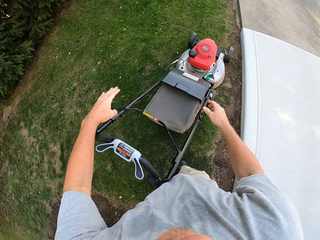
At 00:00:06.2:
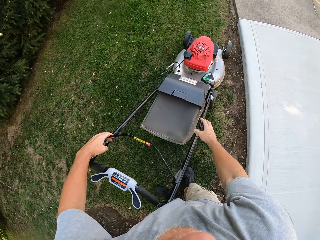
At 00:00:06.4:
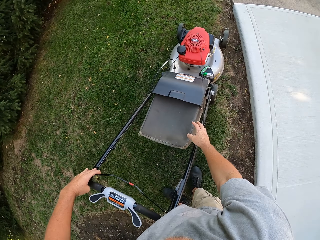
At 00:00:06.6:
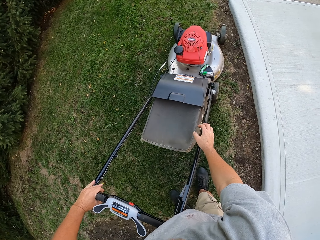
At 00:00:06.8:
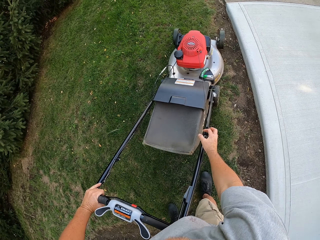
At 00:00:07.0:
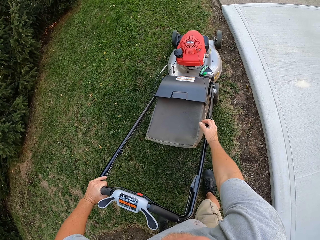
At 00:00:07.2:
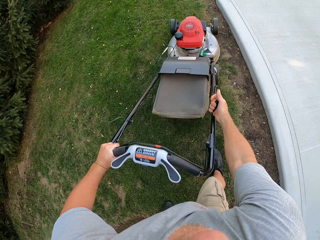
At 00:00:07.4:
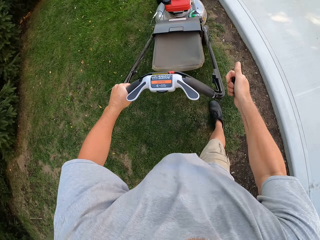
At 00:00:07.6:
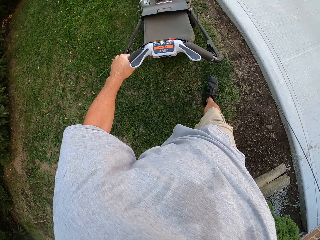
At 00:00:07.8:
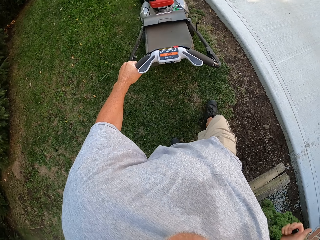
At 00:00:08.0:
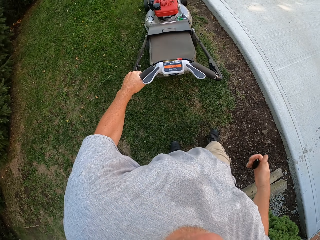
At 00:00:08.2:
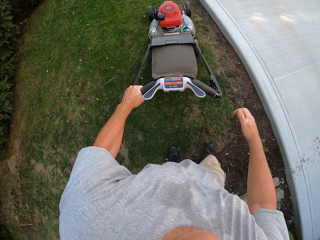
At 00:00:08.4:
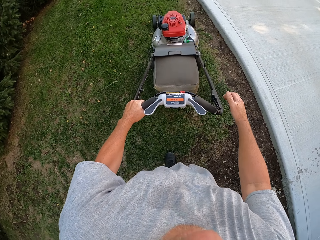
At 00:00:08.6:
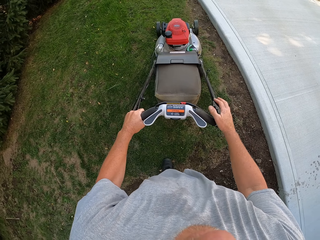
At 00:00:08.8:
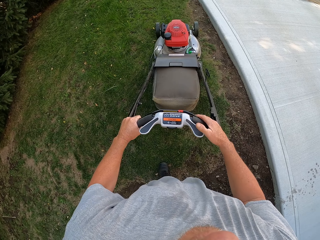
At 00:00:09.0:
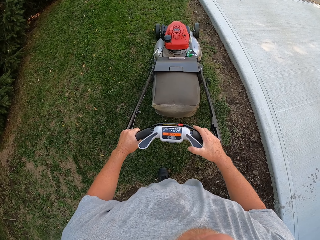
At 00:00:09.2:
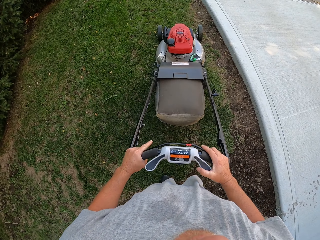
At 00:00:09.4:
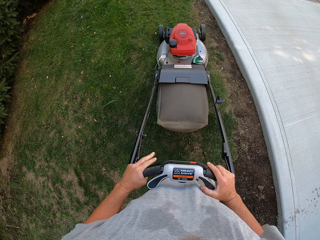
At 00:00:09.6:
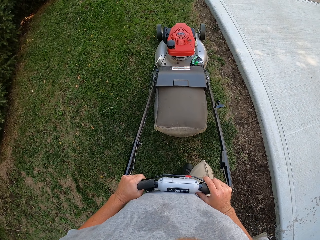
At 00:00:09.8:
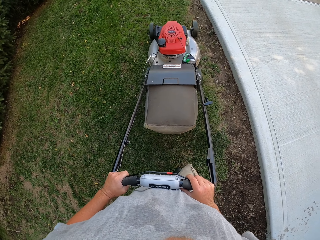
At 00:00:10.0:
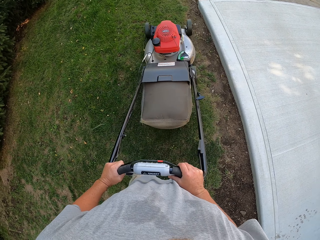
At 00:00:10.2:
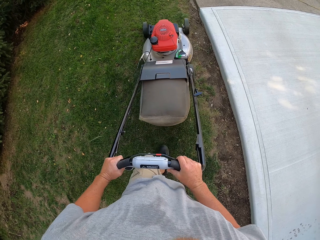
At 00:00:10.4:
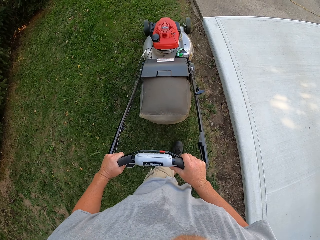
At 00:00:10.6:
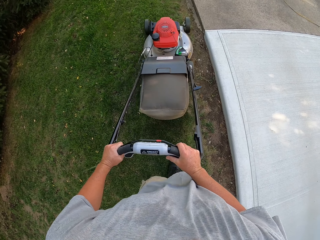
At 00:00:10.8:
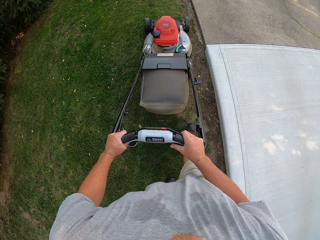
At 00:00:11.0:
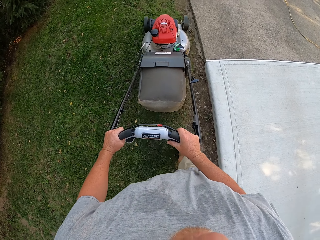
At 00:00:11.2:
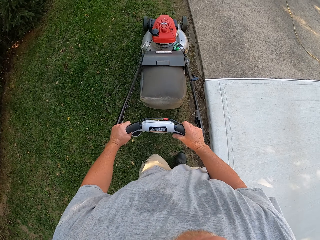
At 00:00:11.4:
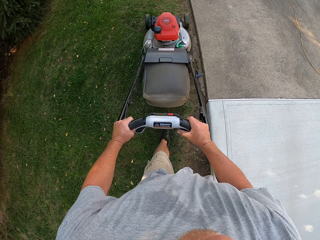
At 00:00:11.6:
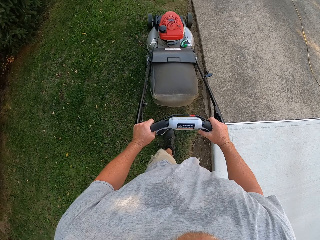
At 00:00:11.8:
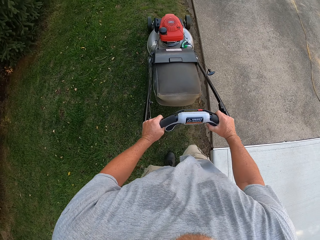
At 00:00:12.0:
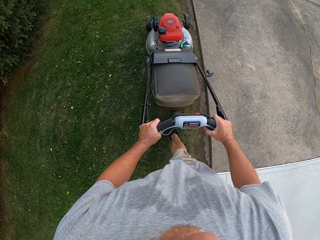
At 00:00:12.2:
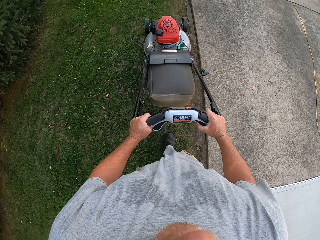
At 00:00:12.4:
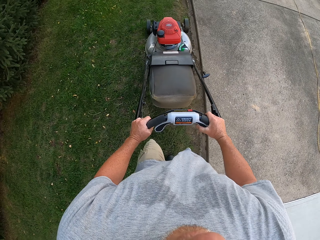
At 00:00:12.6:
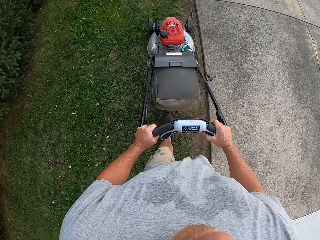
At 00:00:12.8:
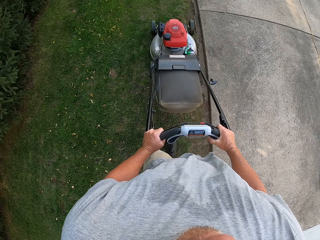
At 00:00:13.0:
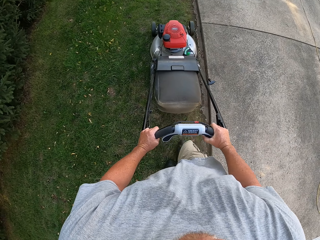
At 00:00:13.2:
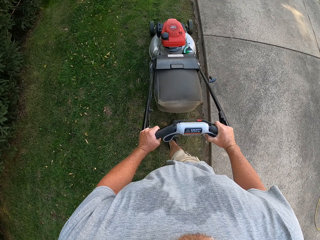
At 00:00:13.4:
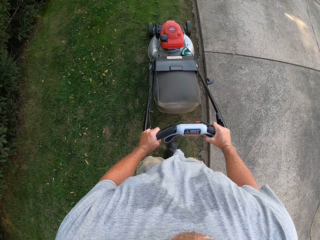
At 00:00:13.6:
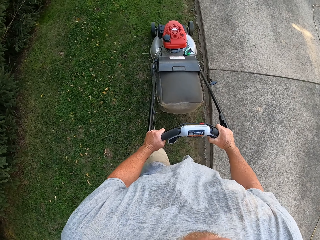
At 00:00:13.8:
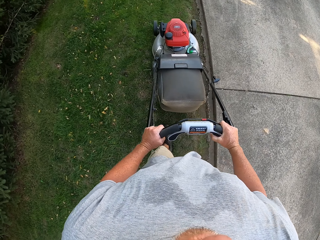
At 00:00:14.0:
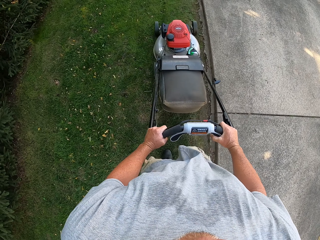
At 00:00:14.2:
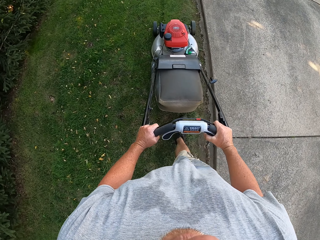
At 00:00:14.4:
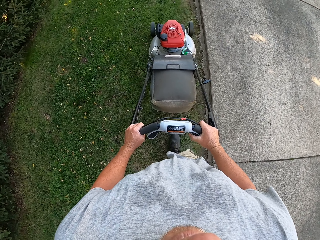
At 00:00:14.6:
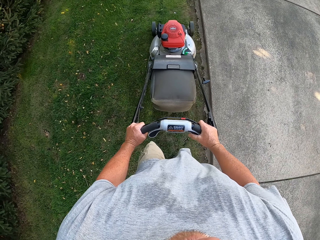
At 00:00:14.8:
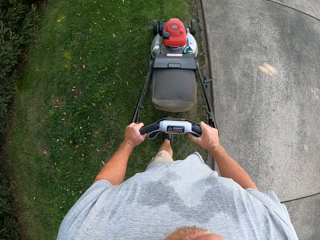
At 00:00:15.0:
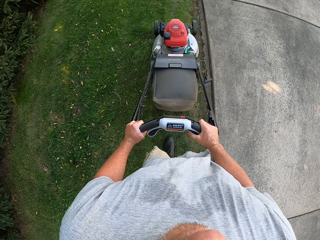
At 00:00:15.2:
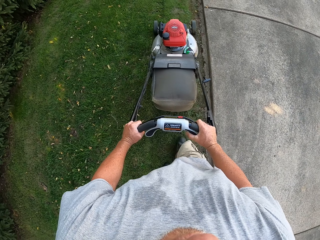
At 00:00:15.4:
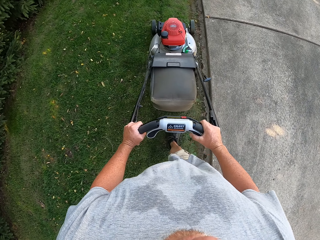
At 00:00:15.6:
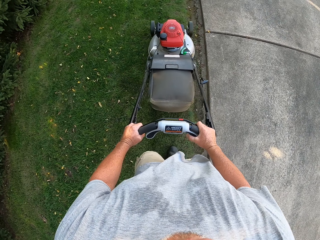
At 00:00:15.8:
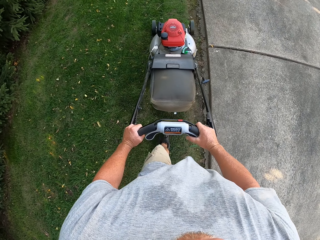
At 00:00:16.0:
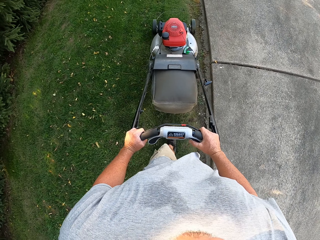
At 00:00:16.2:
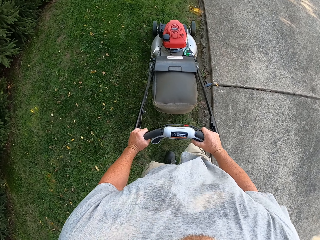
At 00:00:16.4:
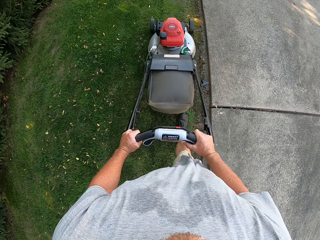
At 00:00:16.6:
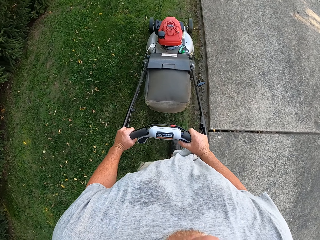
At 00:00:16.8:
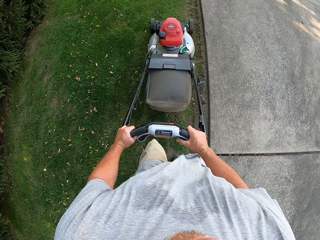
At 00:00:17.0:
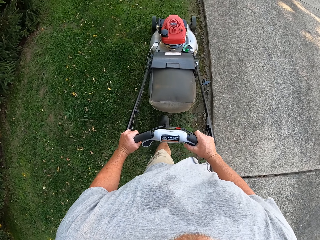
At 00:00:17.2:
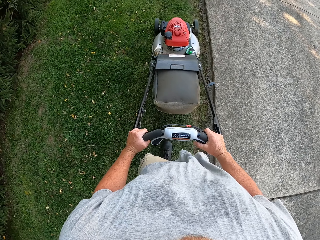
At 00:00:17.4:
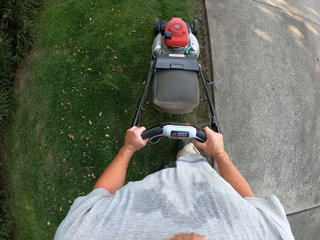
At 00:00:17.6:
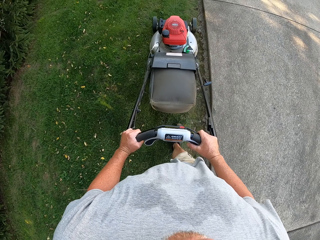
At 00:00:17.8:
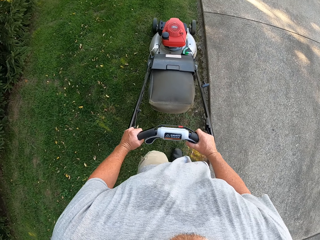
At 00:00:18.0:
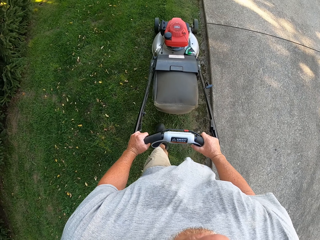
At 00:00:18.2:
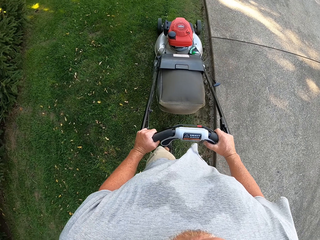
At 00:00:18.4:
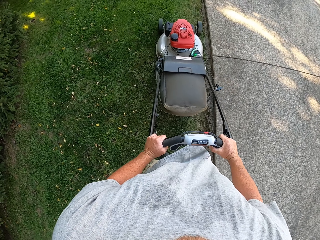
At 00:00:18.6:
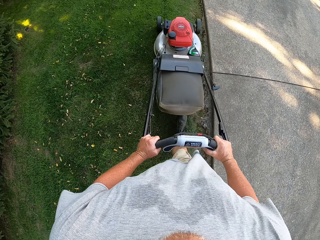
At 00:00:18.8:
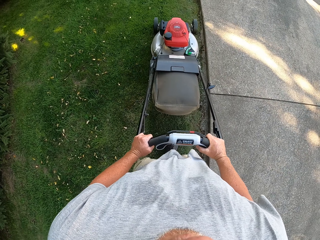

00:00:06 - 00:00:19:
The camera wearer touches the lawnmower. They hold the cable. They move the right hand. They start the mower. They pull the cable, move back the right hand, and let go of the cable. They hold the lawnmower. They cut the grass using the lawnmower. They mow the lawn.

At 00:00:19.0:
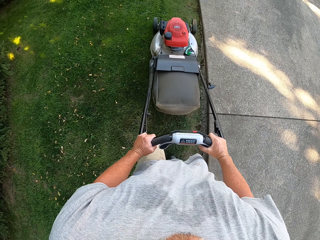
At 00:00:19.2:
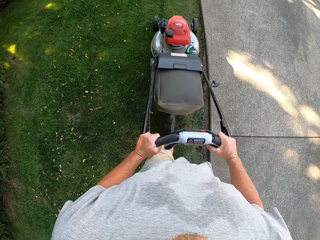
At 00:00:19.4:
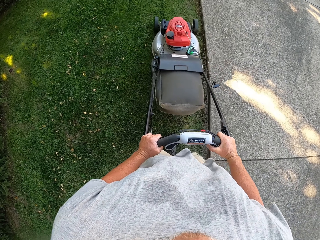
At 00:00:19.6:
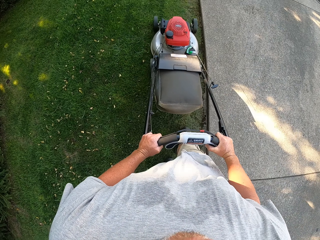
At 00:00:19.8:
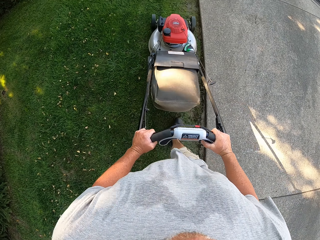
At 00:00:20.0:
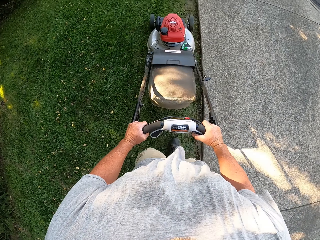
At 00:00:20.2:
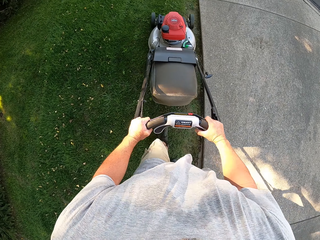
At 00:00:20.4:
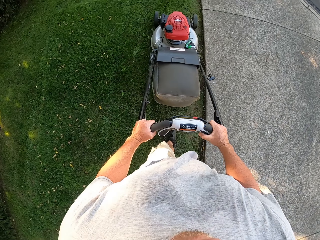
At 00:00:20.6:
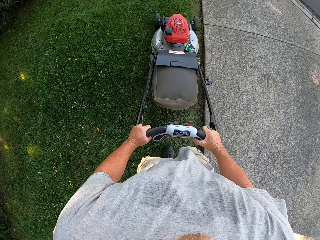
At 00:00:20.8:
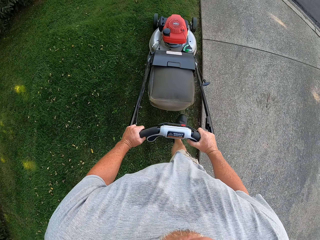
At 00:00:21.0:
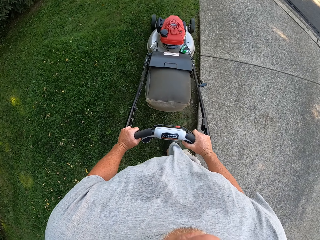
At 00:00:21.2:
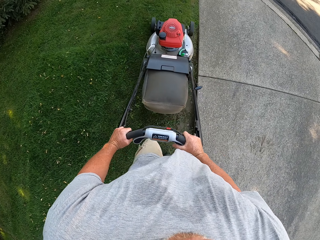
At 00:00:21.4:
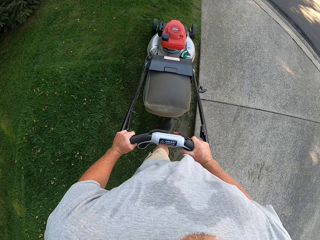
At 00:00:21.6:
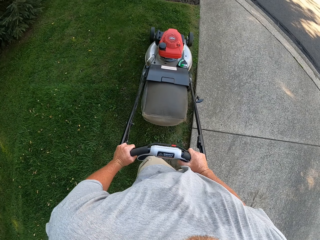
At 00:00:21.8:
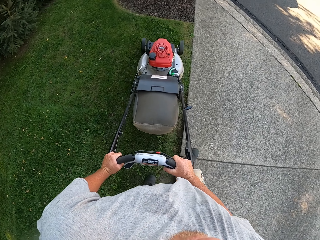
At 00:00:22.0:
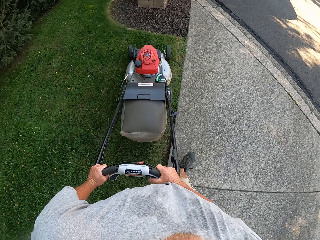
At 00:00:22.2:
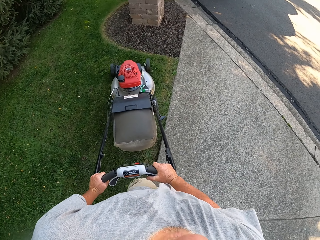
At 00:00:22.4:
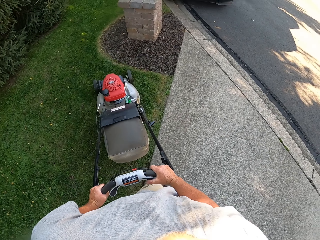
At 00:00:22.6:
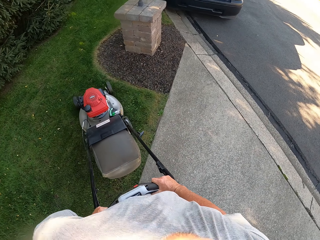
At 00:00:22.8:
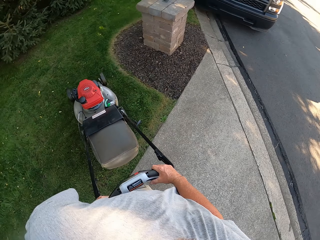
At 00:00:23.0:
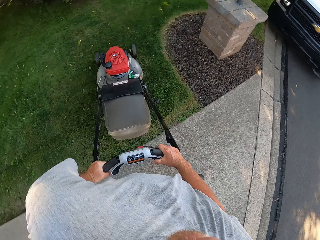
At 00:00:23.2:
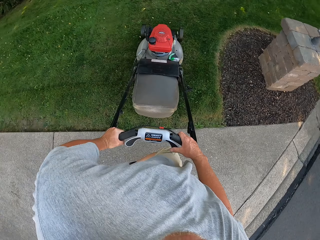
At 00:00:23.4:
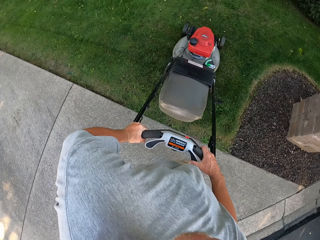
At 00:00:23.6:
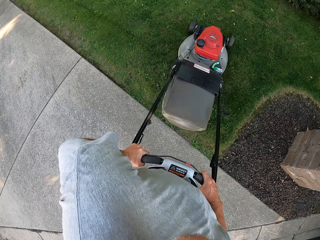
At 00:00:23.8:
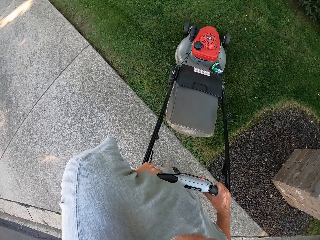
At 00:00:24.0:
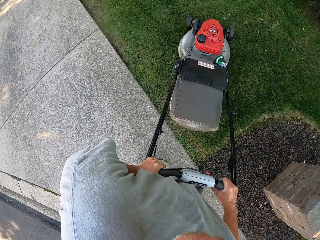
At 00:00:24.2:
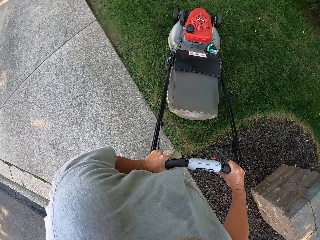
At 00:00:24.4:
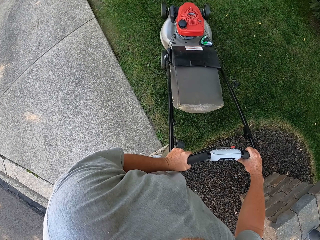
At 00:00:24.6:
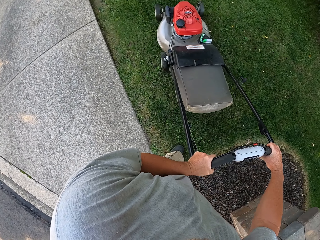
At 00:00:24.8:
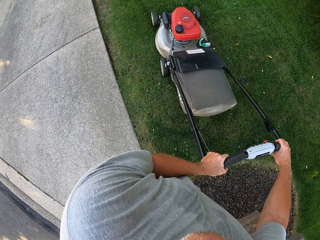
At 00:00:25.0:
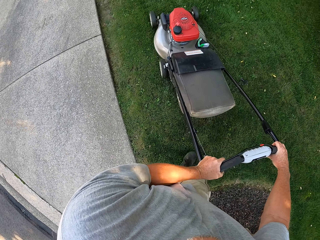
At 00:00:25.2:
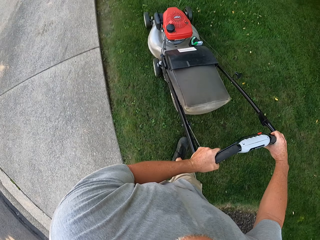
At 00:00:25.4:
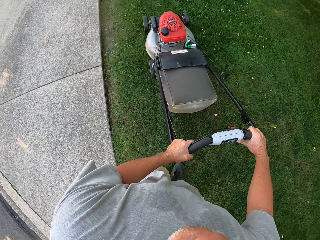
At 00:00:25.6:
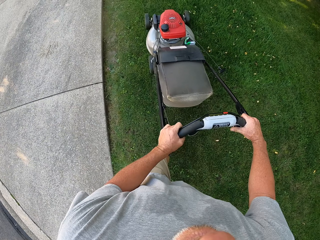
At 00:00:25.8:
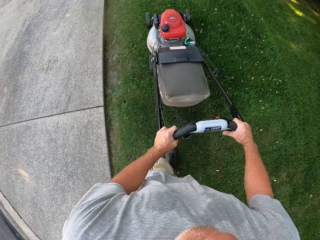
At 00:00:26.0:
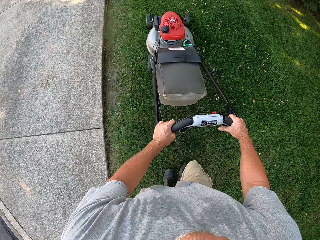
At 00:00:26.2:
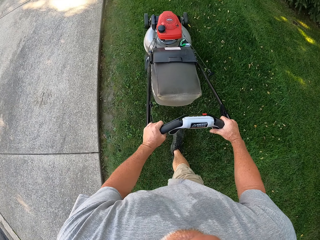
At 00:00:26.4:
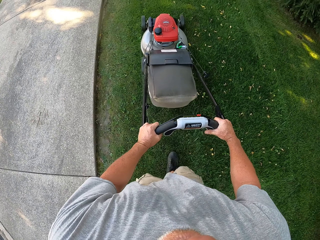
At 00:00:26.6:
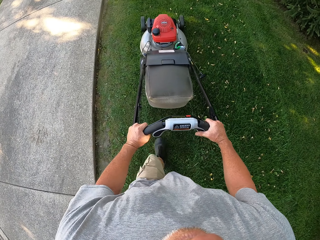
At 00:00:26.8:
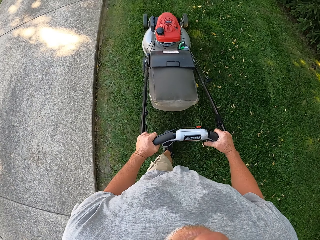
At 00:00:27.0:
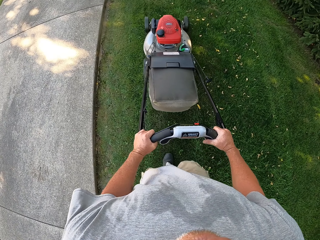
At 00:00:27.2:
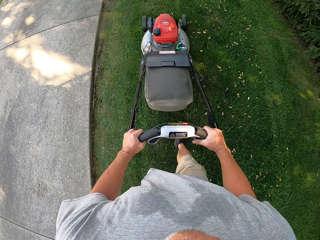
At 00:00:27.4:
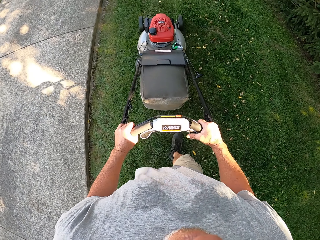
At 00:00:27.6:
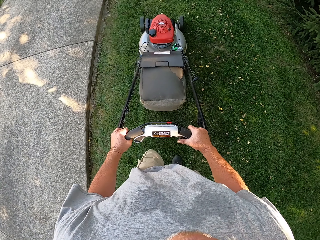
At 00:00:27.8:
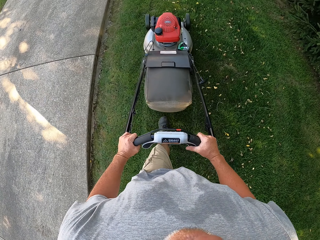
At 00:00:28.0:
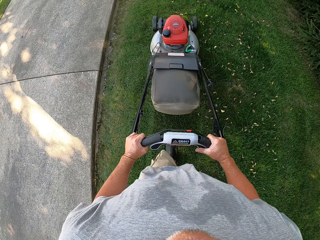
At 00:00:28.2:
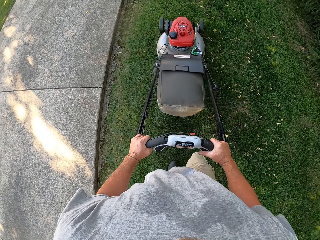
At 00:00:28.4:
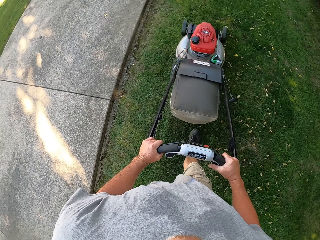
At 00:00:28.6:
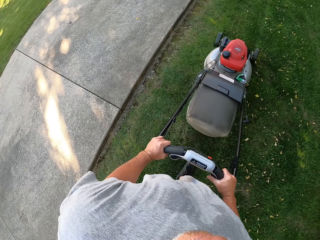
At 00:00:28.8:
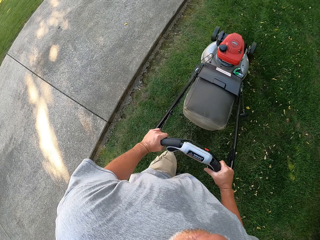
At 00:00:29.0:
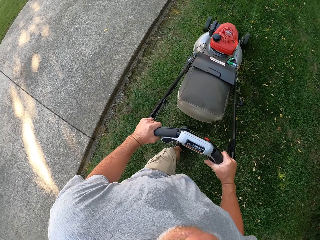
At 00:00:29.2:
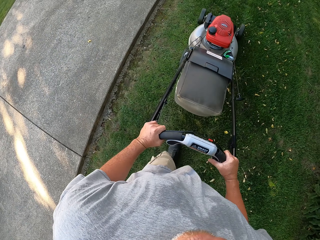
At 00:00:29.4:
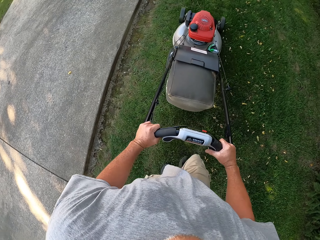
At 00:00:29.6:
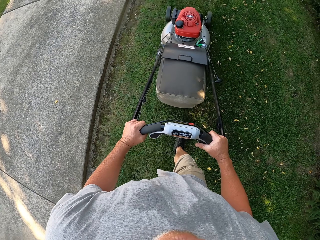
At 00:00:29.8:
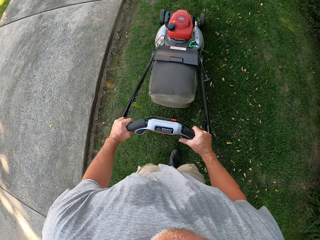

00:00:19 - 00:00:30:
The camera wearer turns around. They cut the grass using a lawnmower.
